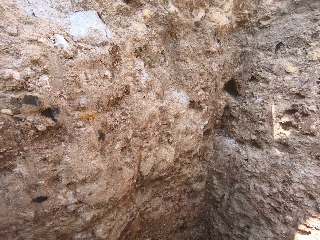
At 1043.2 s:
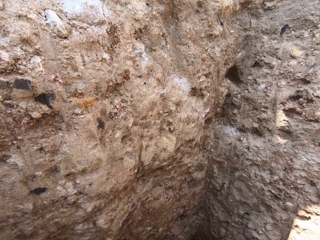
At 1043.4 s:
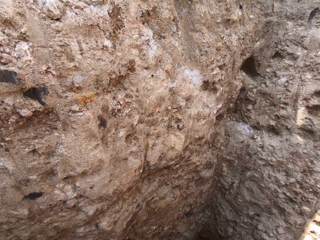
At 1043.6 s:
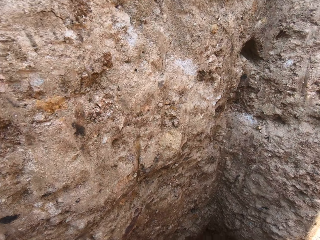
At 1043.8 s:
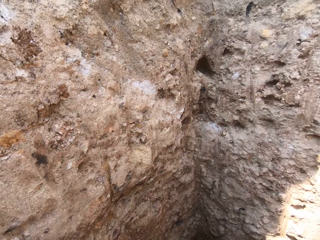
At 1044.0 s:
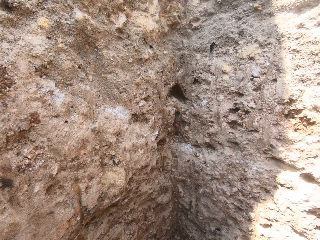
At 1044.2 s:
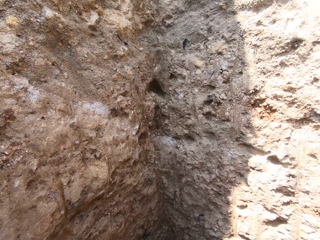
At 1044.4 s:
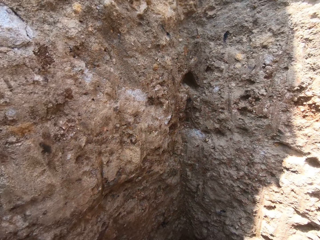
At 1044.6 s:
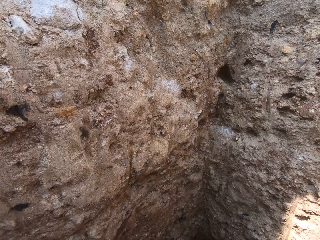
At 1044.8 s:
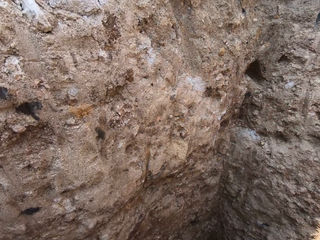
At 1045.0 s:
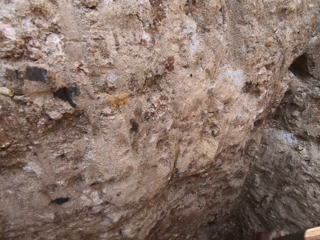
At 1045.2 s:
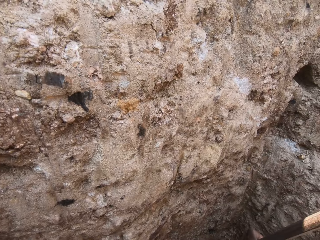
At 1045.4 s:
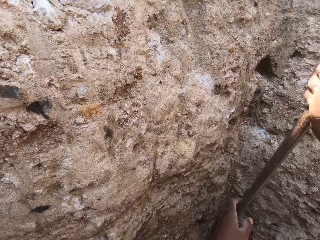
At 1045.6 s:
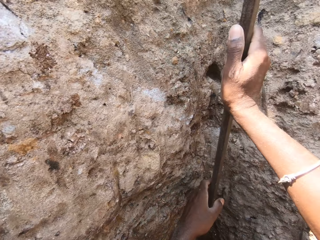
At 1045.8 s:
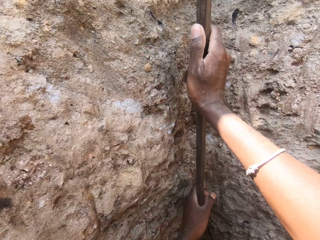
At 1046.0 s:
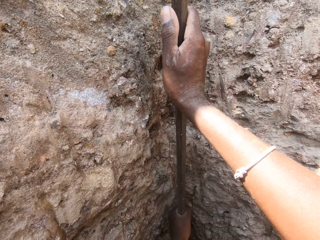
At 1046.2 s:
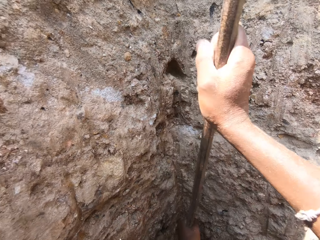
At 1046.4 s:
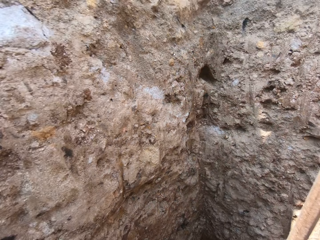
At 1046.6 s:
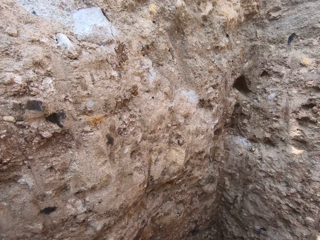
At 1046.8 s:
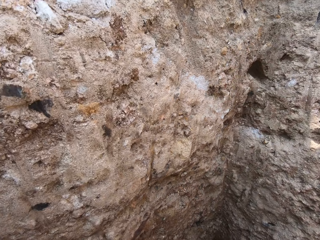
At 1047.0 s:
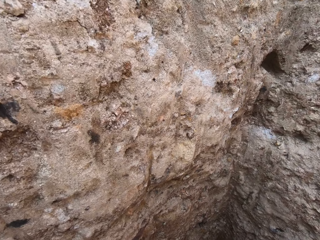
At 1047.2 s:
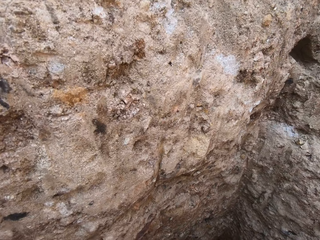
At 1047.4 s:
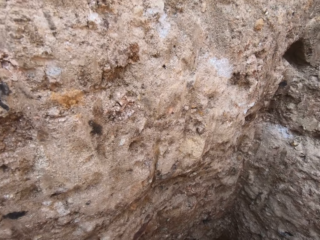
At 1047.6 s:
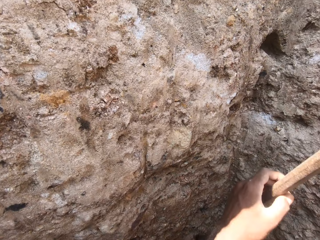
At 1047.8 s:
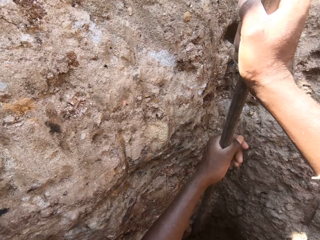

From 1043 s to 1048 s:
The camera wearer digs in the hole with the digging bar.

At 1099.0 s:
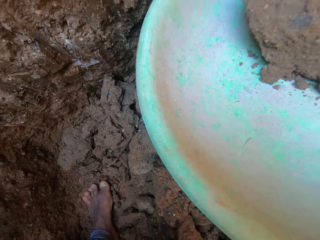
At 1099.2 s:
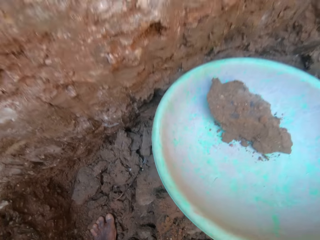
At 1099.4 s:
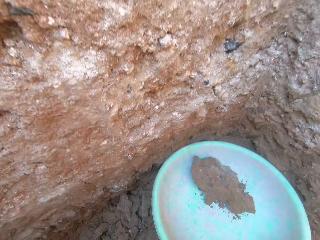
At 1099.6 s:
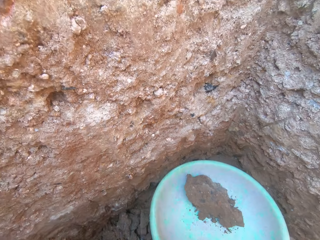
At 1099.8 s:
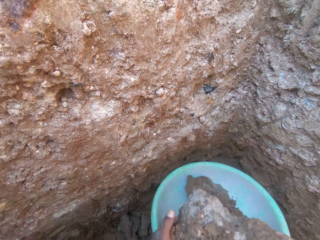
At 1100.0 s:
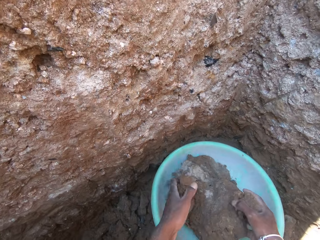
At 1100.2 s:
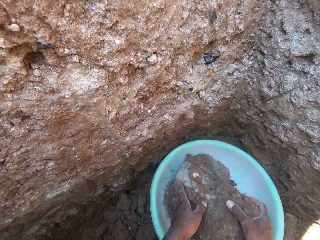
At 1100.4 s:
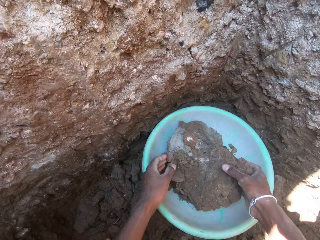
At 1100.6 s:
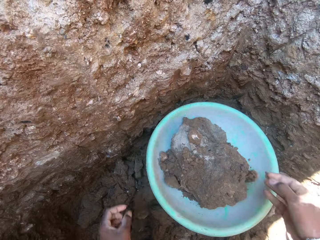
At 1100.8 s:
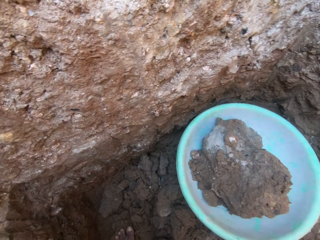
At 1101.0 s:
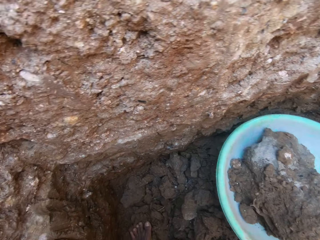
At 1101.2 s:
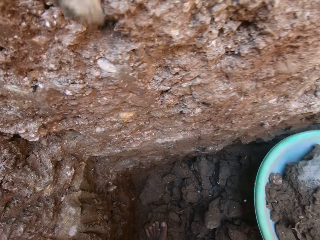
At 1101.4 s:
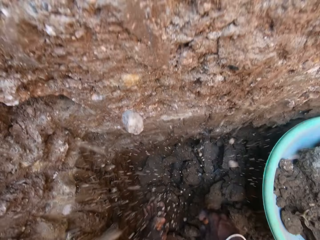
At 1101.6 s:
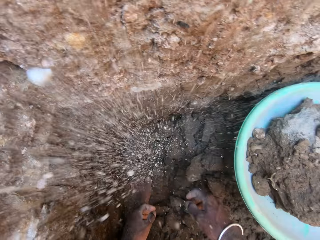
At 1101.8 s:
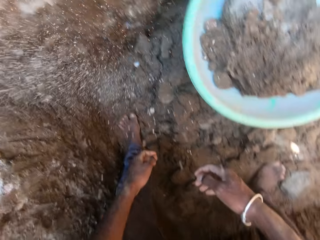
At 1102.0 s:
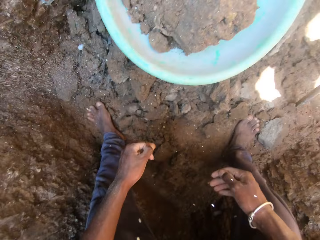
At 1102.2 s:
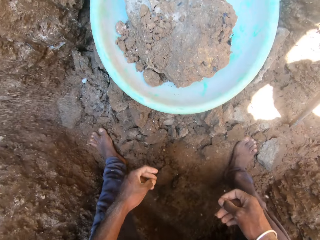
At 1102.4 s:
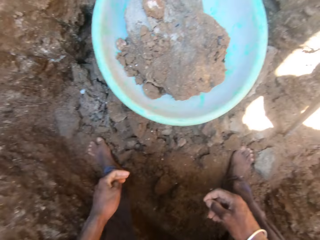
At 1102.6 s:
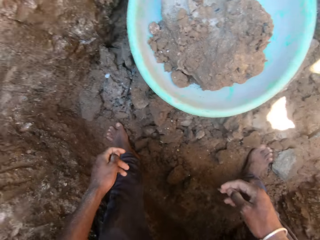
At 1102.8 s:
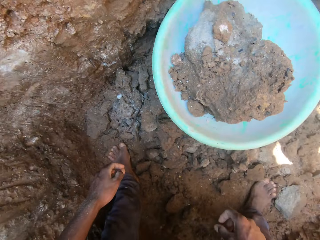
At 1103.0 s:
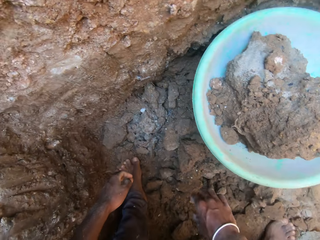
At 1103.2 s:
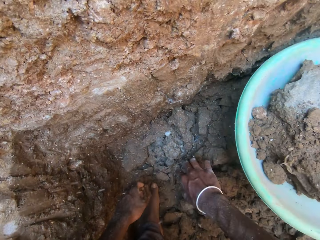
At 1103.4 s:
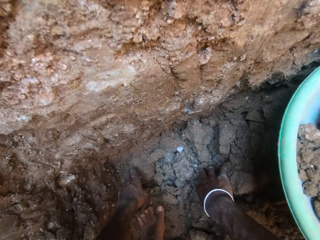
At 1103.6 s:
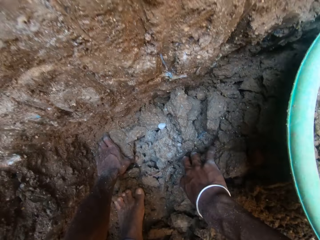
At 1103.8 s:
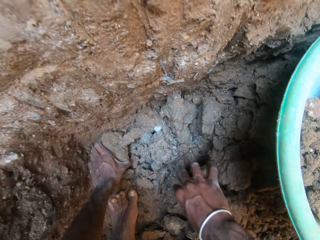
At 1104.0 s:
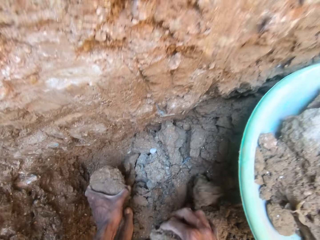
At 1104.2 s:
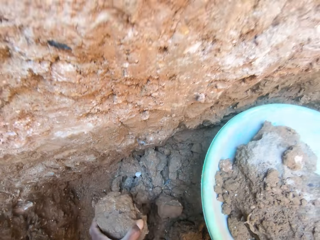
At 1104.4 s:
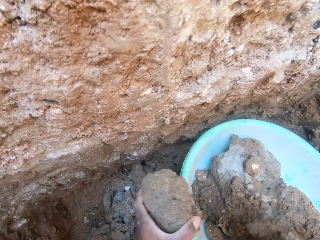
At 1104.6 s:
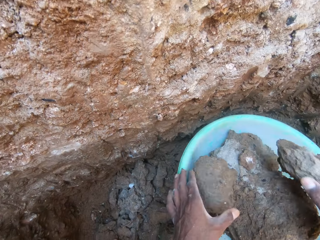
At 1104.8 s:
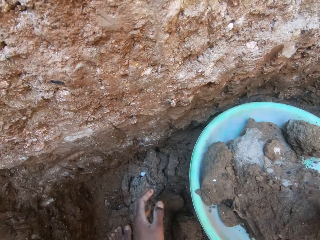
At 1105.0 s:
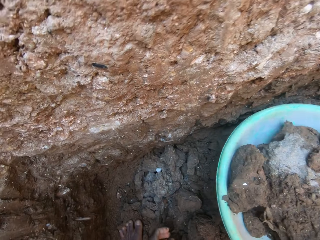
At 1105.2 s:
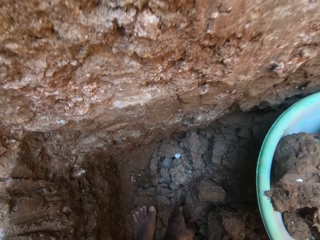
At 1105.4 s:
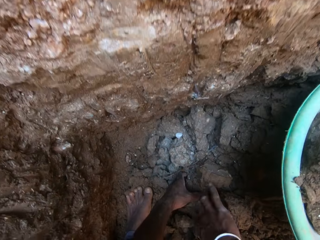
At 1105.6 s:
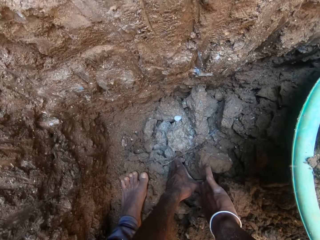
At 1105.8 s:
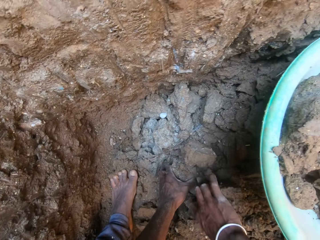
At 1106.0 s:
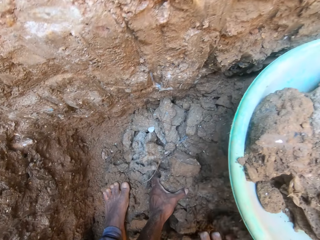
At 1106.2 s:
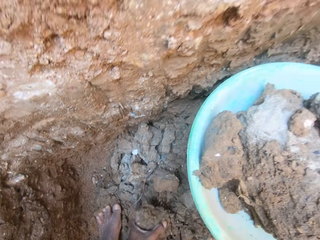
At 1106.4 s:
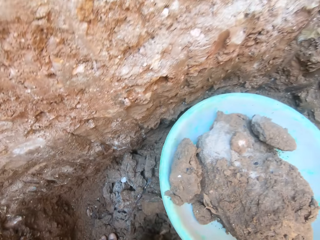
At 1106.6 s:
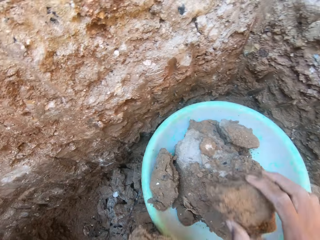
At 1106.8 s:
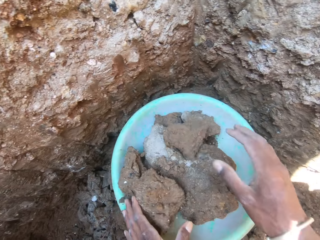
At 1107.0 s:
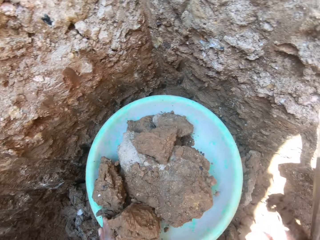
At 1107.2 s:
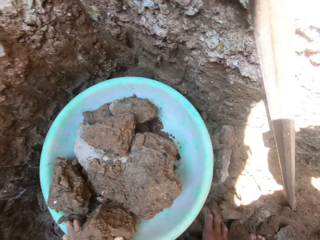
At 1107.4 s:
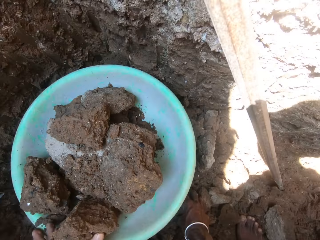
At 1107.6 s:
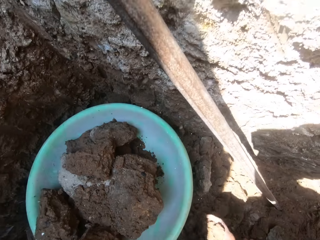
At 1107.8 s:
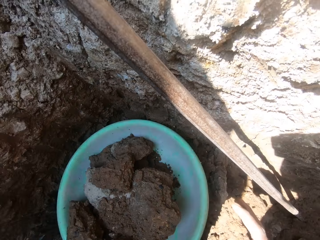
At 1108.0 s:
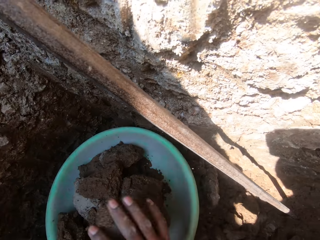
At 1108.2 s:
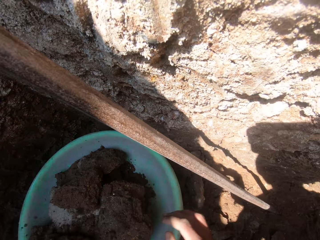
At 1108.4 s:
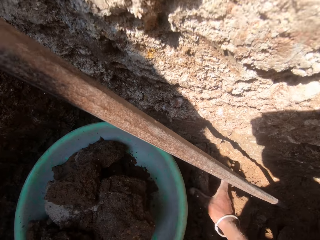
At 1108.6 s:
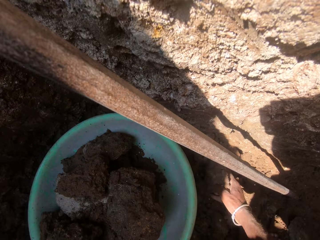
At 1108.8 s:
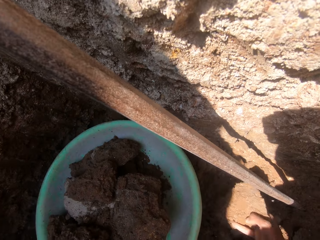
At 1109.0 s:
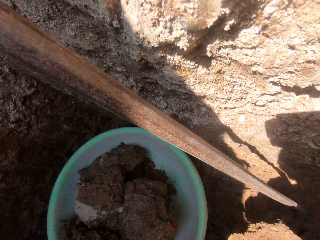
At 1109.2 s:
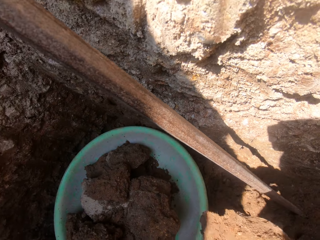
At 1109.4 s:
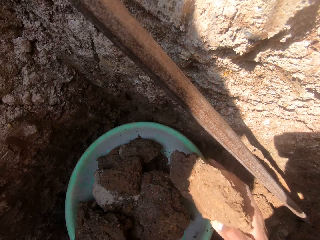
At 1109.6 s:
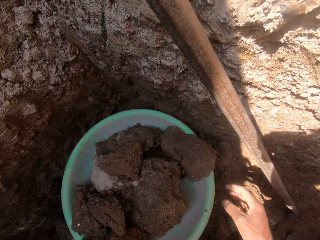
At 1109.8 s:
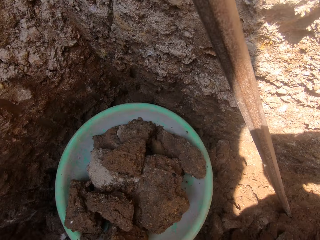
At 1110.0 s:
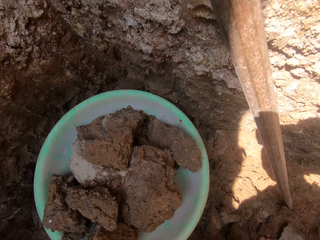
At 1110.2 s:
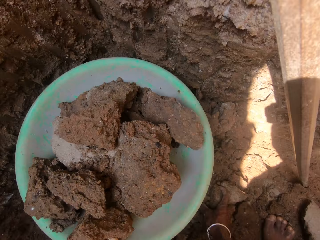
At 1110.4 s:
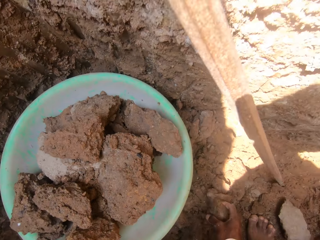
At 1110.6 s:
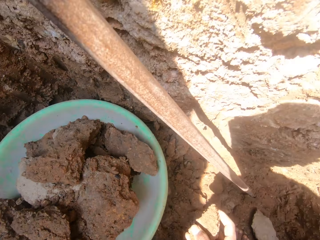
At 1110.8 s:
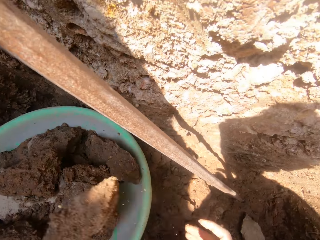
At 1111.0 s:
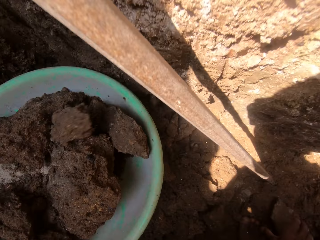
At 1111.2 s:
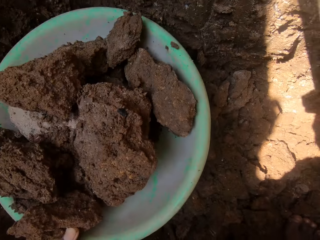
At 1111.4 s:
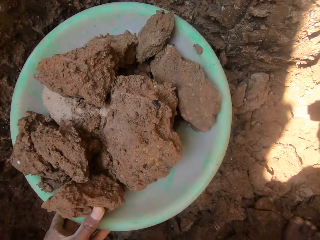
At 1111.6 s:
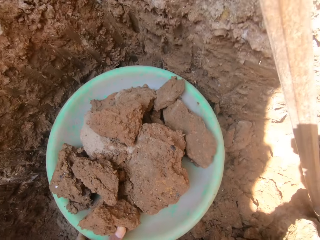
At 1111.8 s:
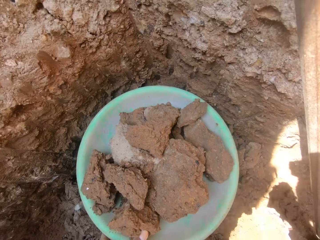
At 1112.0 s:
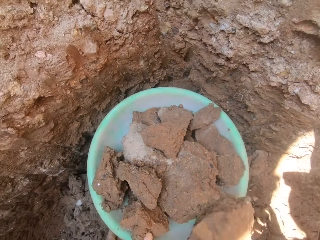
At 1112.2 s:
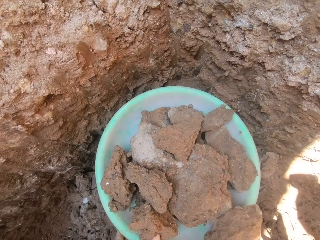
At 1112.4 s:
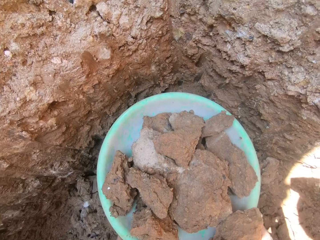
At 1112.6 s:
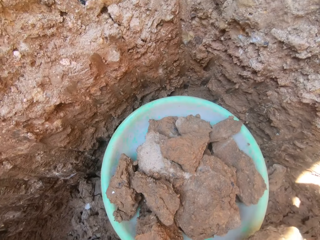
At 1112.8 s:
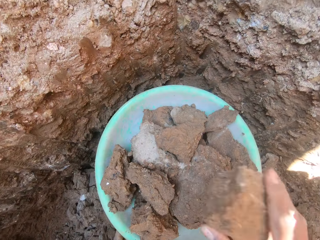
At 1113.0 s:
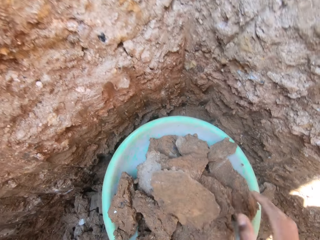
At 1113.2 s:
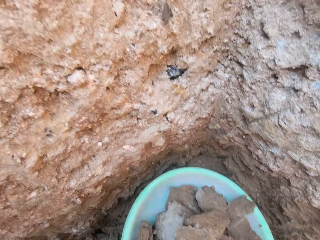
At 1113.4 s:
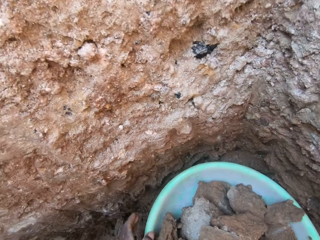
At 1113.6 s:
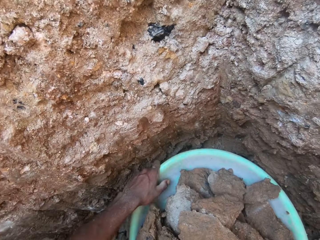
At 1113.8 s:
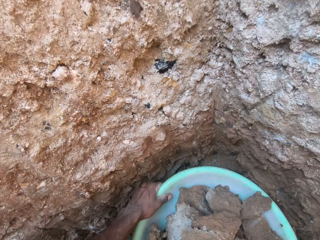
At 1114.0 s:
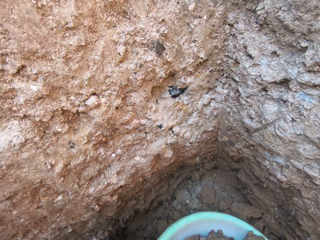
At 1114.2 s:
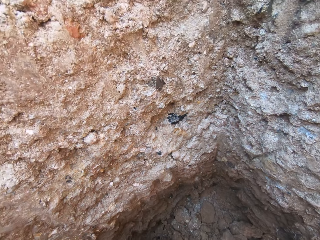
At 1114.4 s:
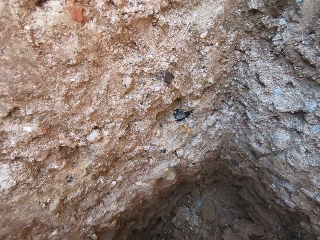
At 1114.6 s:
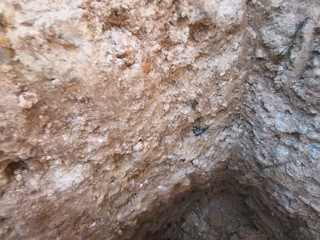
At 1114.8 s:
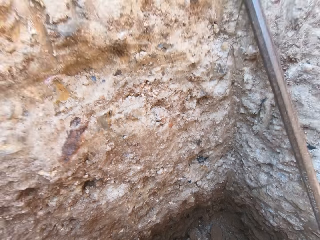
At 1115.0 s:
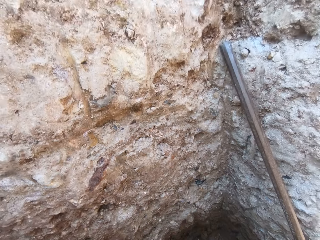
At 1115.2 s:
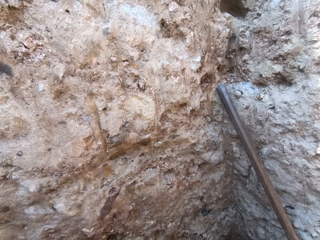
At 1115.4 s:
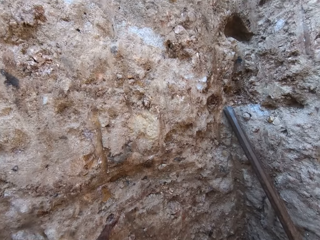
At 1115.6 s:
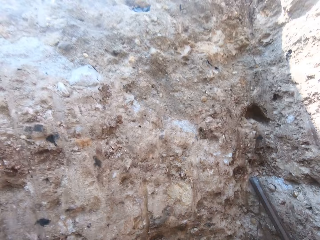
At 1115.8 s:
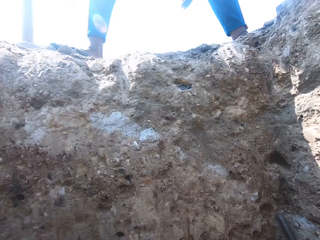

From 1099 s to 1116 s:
The camera wearer puts lumps of soil or rocks in a basin. They move around. They pick the lumps of soil on the ground. They put the lumps of soil in the basin. They pick the lumps of soil on the ground. They put the lumps of soil in the basin. They pick the lumps of soil on the ground. They put the lumps of soil in the basin. They pick the lumps of soil on the ground. They throw the rock in the basin. They put the lumps of soil in the basin. They pick the lumps of soil on the ground. They put the lumps of soil in the basin. They pick the basin. They move the basin.
